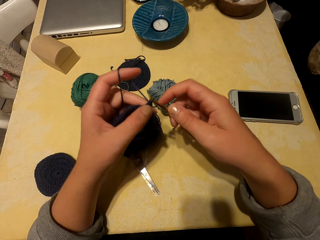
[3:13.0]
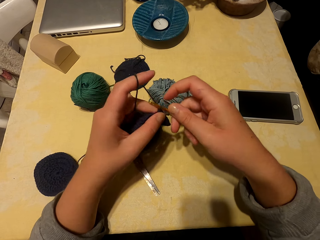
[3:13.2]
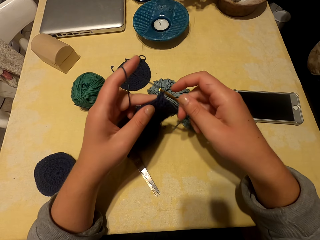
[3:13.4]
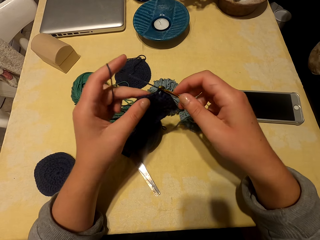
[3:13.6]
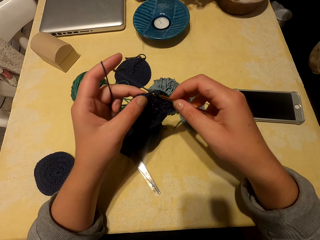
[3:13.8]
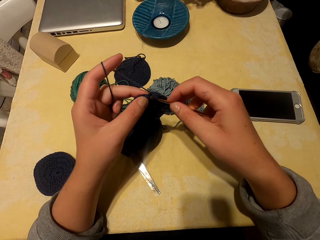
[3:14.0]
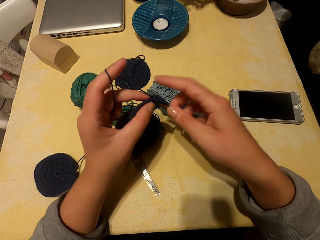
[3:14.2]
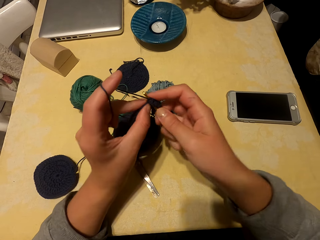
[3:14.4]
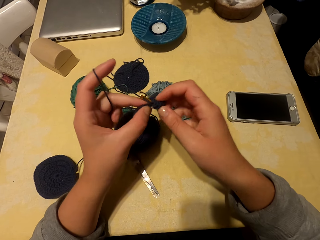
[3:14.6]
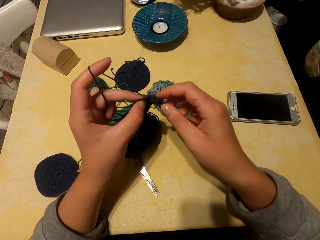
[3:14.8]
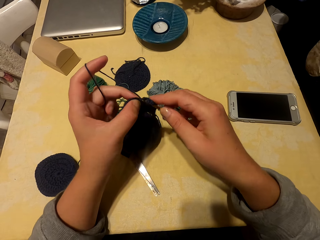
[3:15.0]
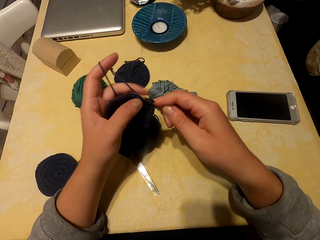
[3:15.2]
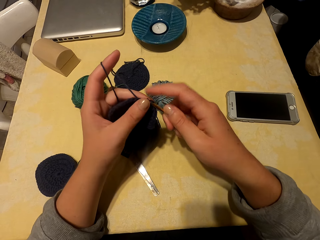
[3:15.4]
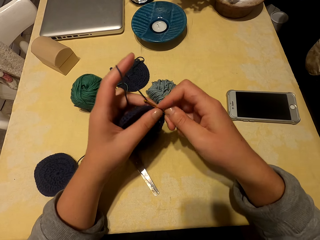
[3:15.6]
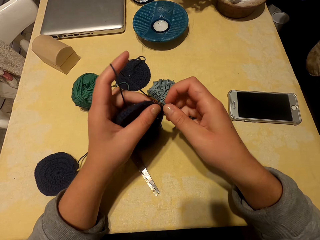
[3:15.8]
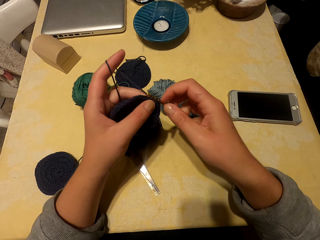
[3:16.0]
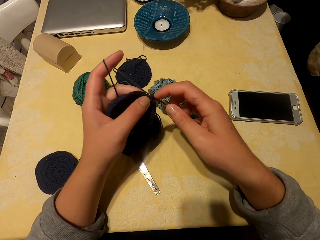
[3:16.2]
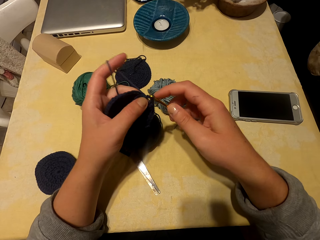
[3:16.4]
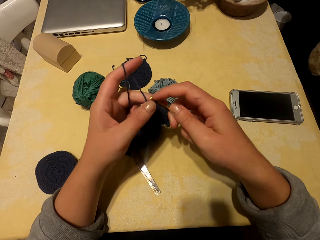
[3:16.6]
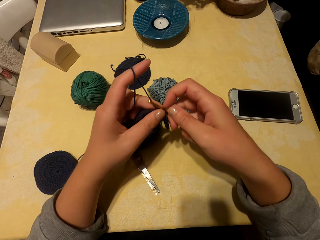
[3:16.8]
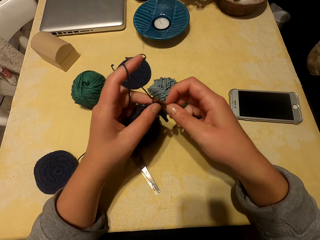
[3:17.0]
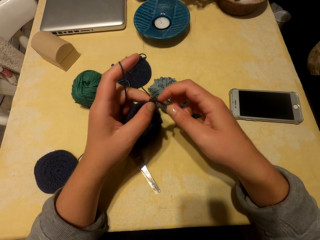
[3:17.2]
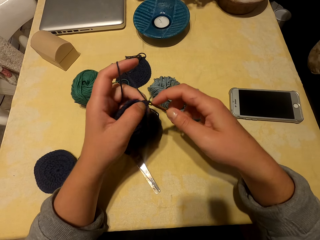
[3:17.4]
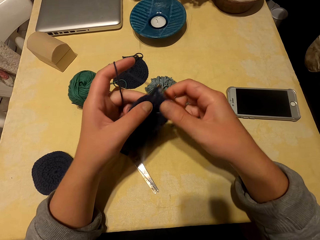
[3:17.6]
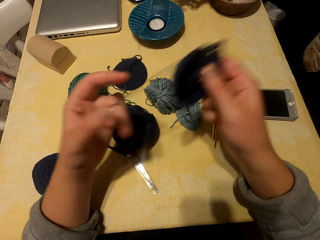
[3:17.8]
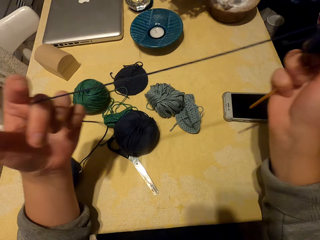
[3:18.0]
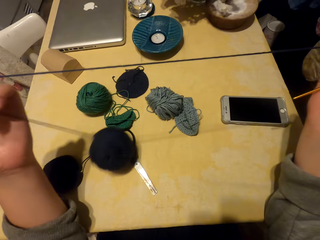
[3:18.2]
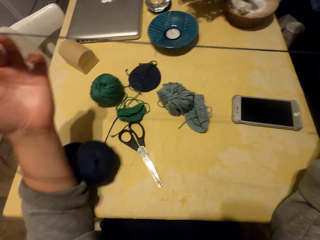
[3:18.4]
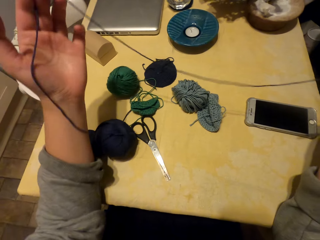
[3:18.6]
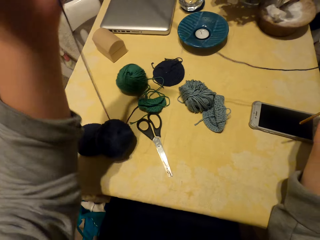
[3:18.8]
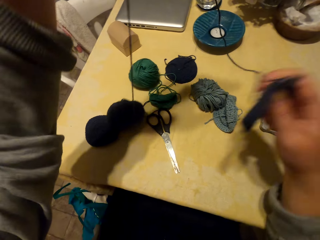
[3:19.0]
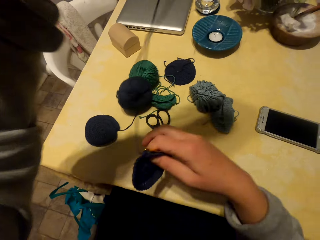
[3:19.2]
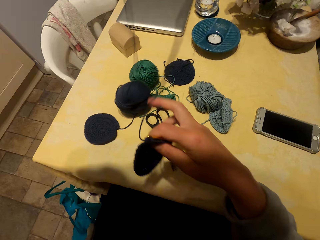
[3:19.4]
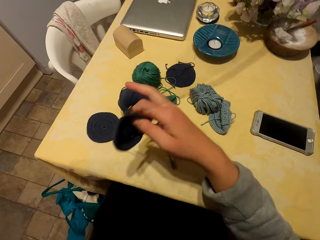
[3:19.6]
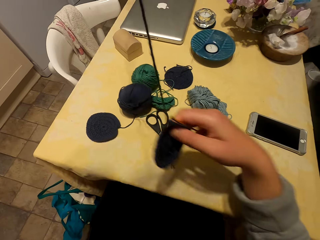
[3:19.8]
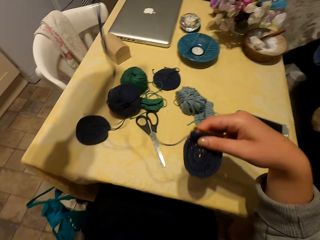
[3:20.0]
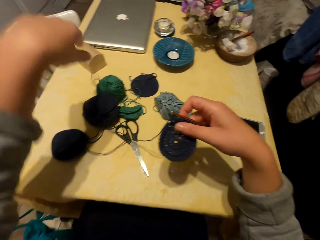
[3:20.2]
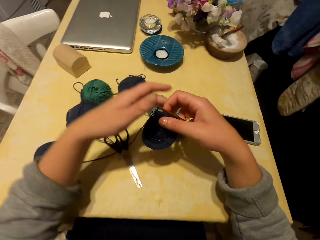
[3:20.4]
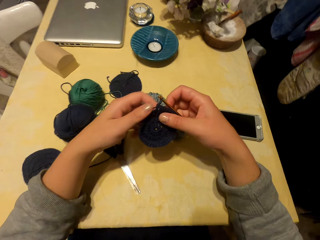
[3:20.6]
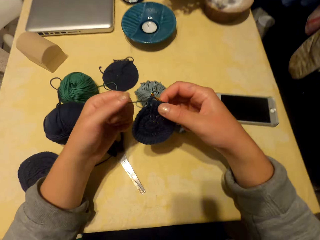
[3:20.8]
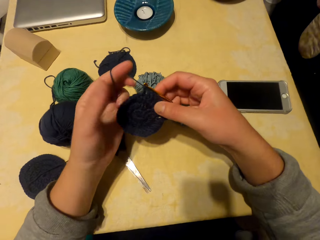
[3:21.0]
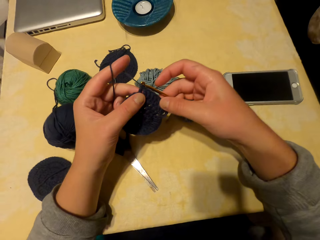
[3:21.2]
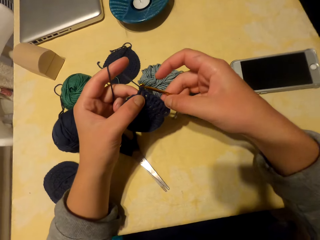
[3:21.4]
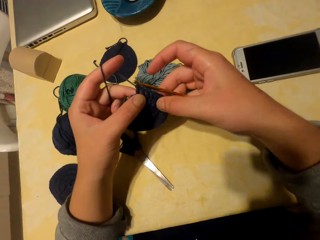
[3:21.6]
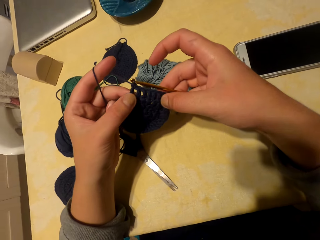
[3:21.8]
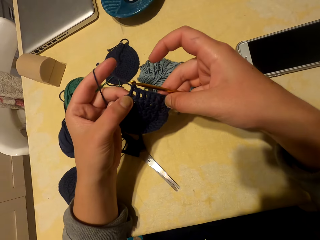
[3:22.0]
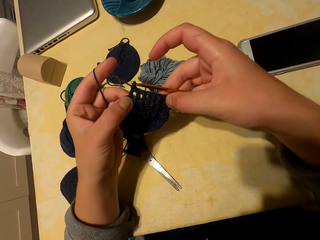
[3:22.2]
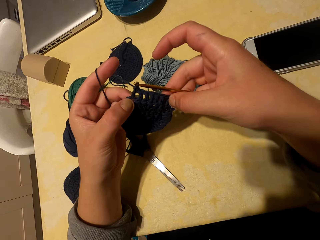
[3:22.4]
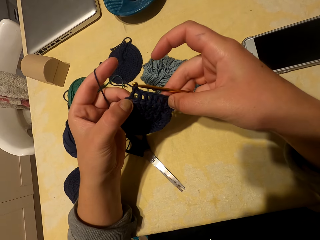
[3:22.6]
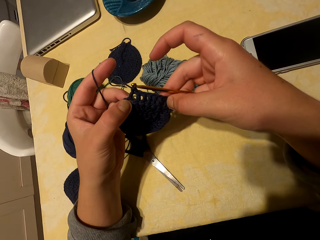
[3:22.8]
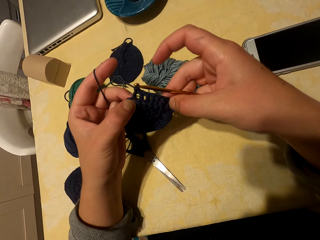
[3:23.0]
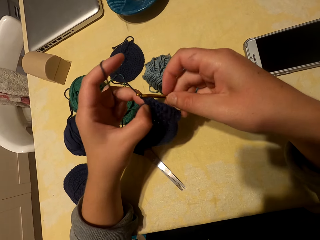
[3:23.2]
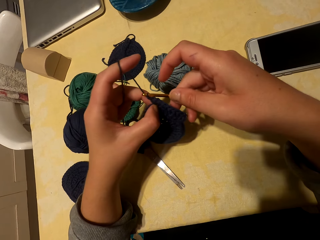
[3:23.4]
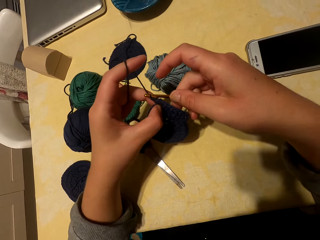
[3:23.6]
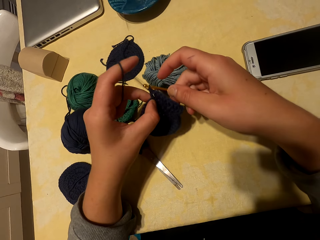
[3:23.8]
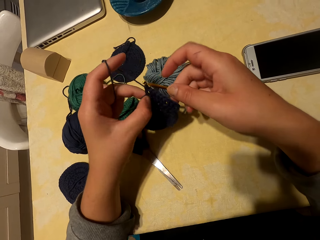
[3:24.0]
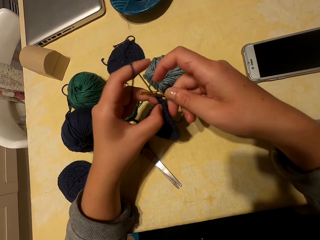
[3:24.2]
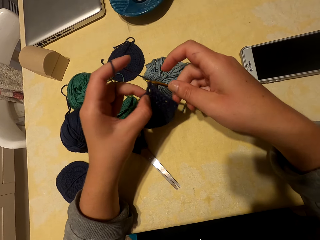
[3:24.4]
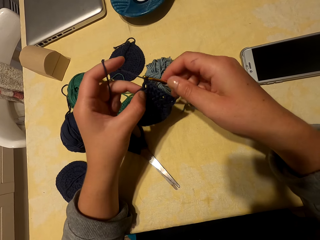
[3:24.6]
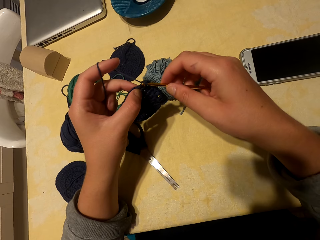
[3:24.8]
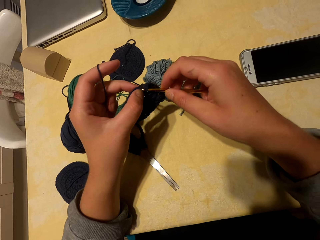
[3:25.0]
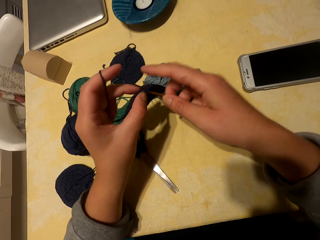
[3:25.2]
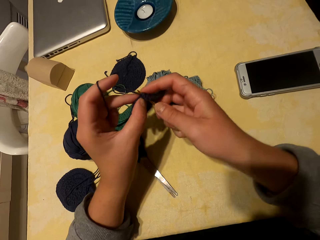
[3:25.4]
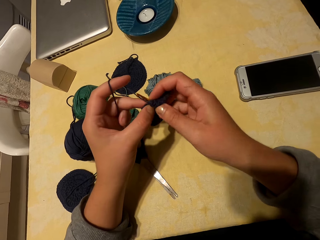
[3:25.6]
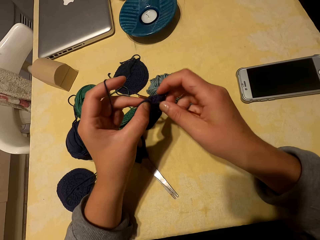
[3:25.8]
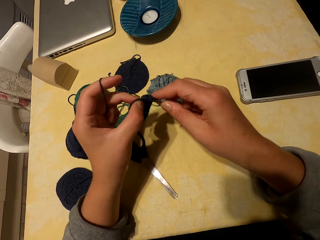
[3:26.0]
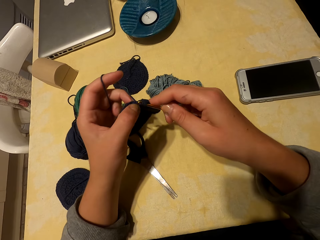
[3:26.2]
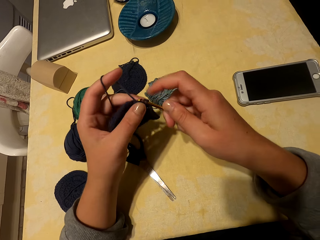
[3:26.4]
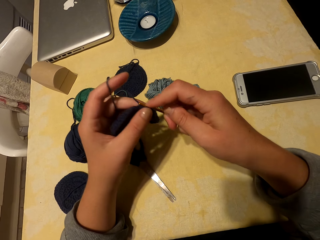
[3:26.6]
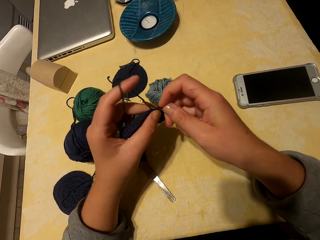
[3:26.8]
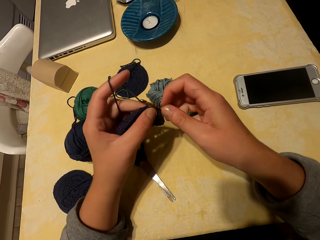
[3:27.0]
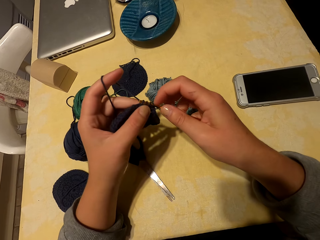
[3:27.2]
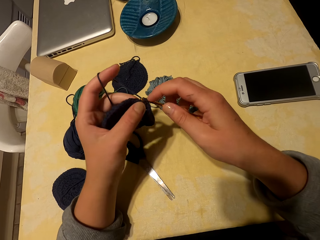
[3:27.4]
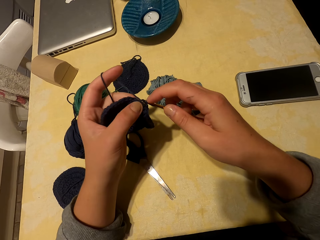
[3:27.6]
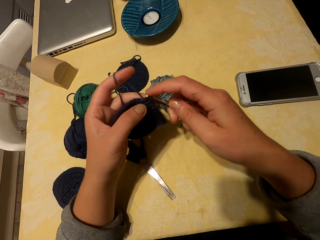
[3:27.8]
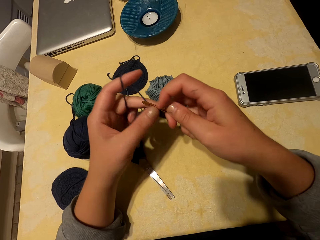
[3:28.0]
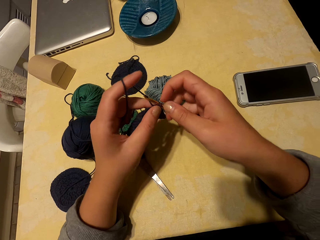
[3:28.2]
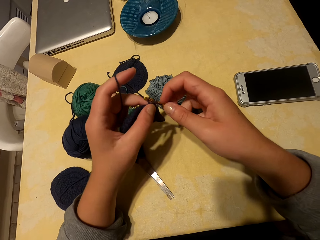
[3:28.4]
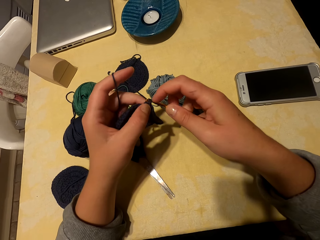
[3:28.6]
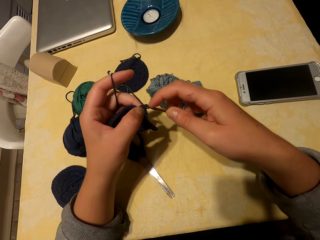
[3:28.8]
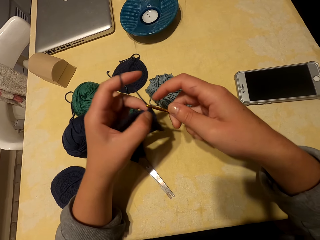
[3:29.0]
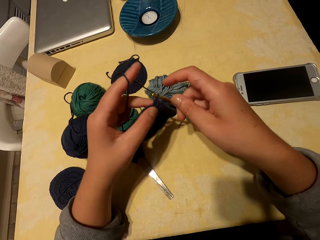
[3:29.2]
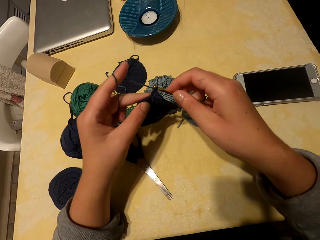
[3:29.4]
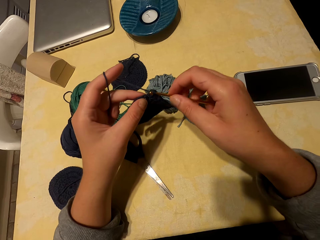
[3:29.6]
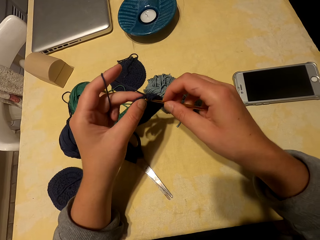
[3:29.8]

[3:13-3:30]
The camera wearer adjusts the yarn. They unroll thread. They drop the thread. They roll the thread. They stare at a fabric. They knit the fabric with the yarn and hook.

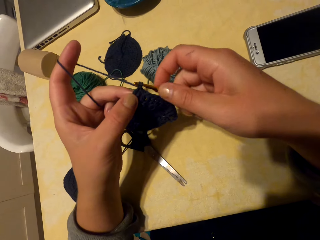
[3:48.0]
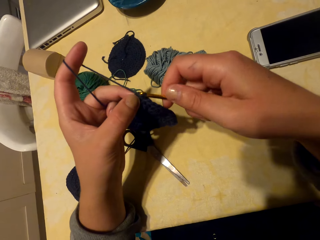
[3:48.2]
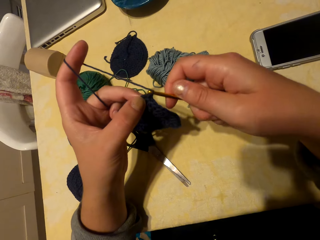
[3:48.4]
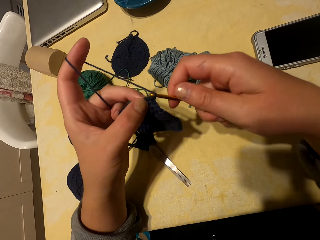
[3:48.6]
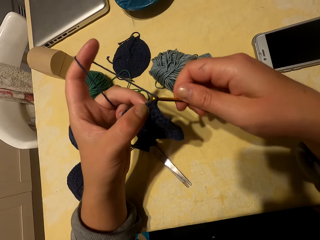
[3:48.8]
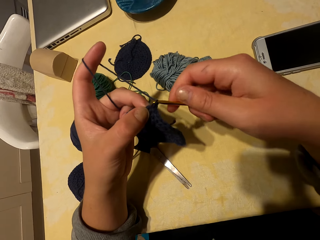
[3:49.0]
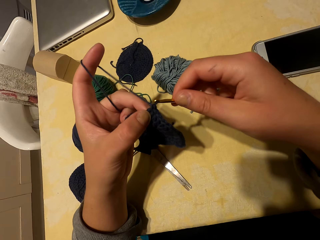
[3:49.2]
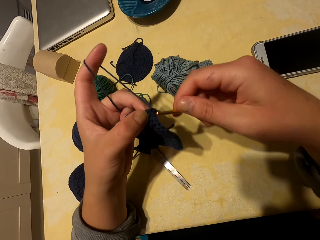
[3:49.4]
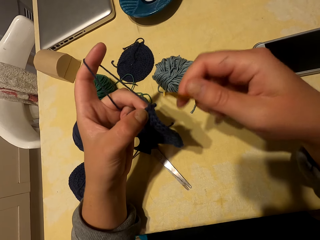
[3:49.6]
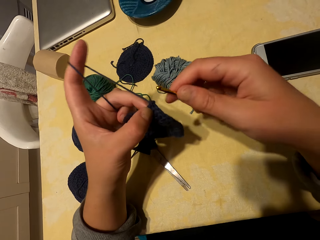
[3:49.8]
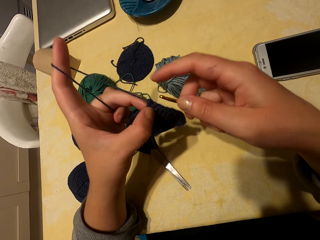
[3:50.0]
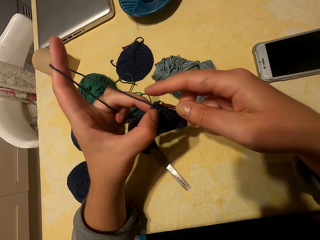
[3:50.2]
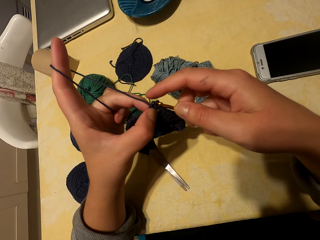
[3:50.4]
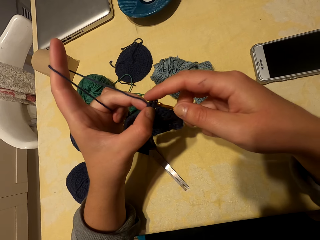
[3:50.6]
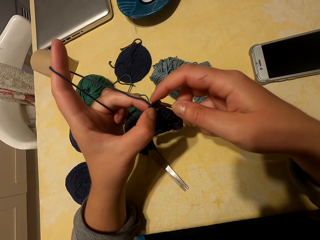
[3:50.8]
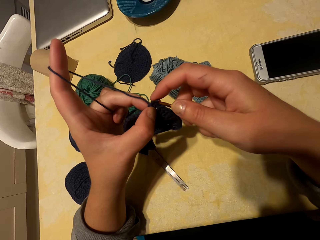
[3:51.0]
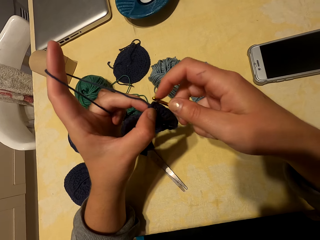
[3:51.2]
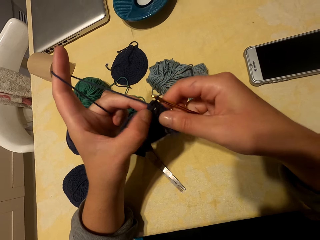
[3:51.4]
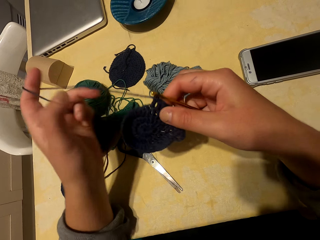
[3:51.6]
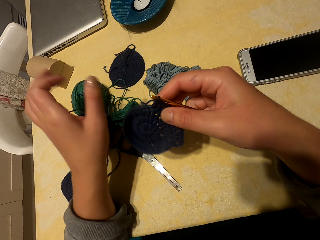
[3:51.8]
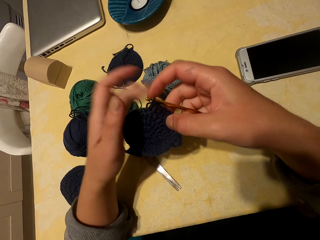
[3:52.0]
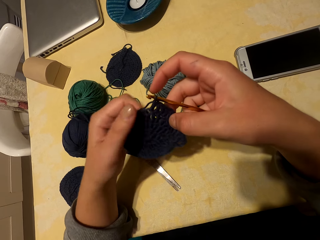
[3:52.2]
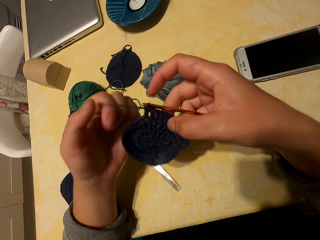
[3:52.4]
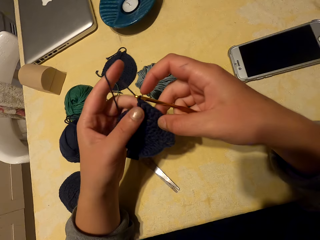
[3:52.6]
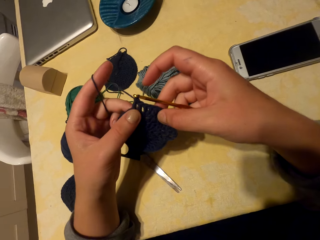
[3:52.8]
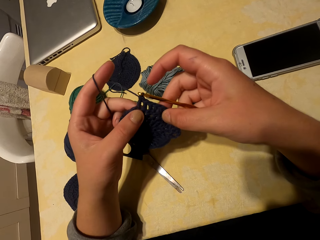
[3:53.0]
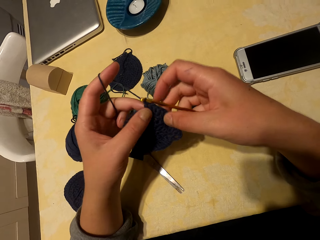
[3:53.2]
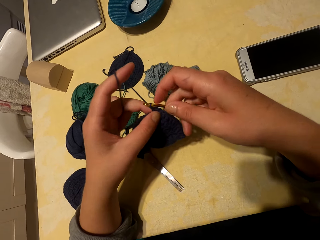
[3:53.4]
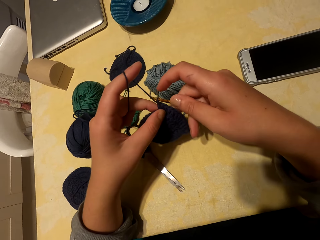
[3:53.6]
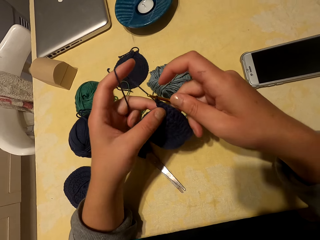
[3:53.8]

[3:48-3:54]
The camera wearer removes a knitting needle. They return the knitting needle on a fabric. They roll thread on the left hand. They knit the fabric.
